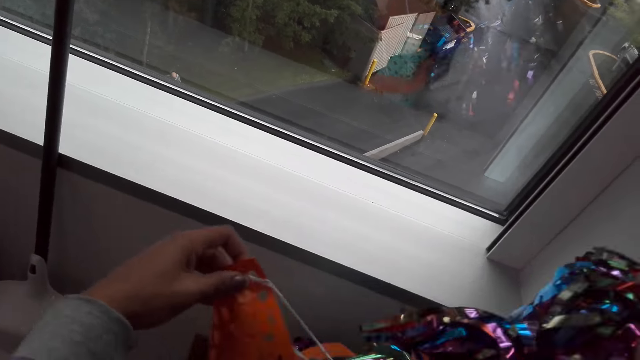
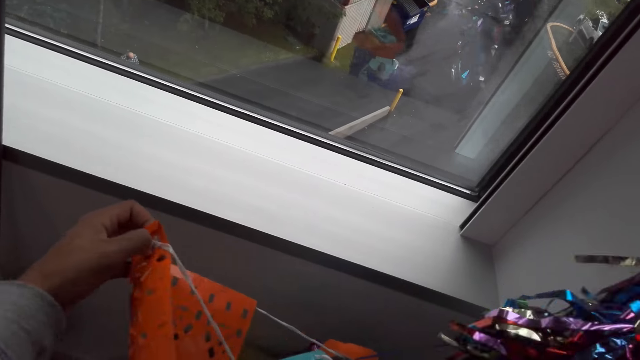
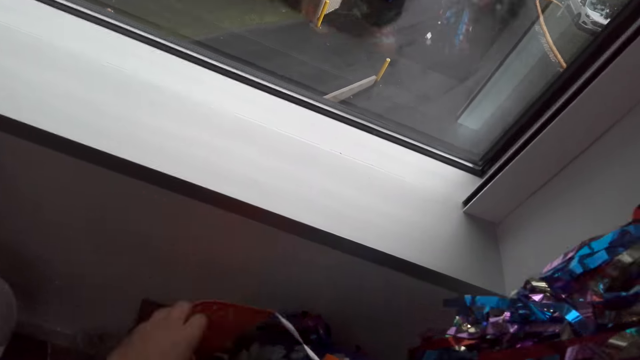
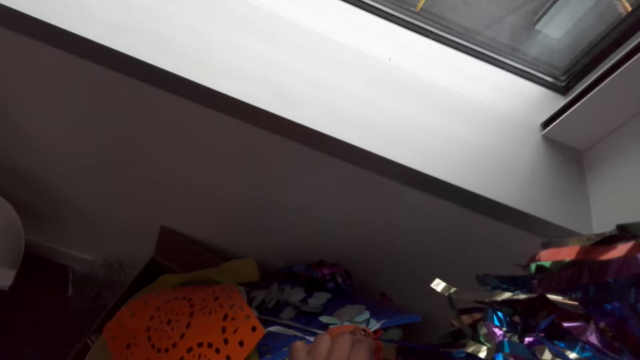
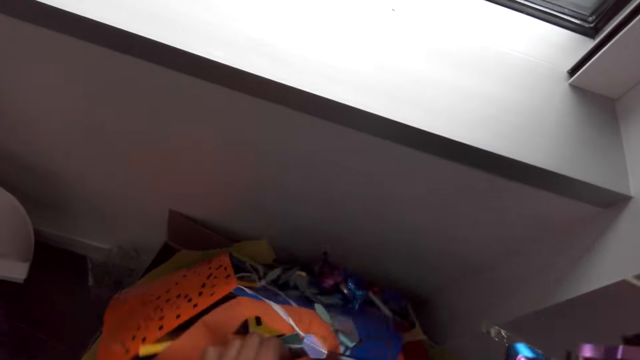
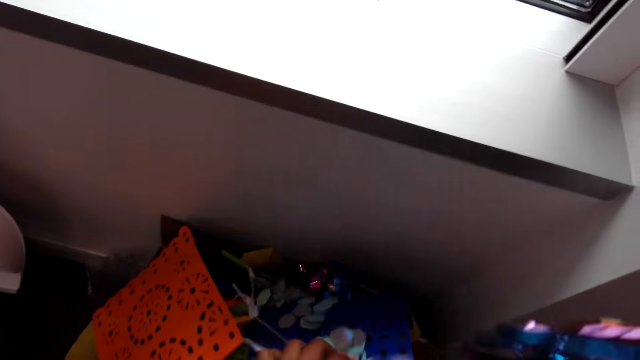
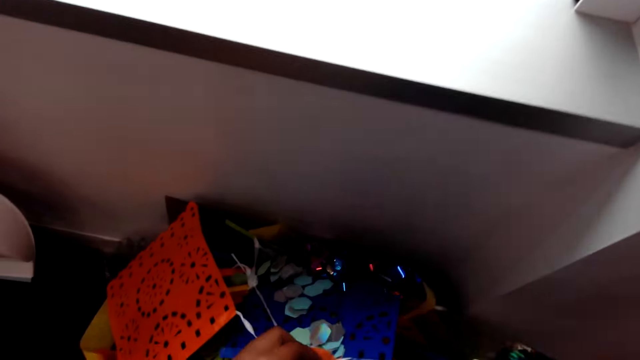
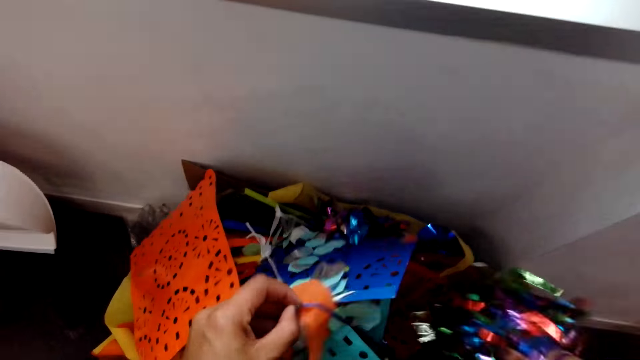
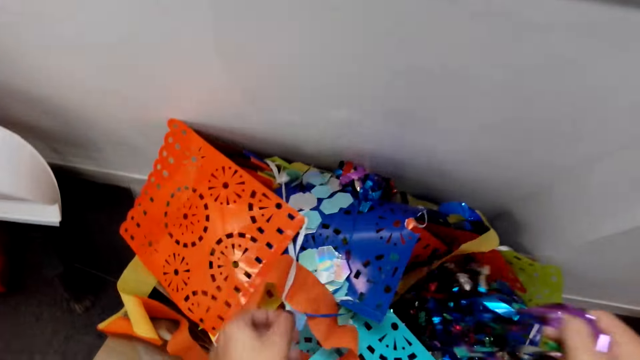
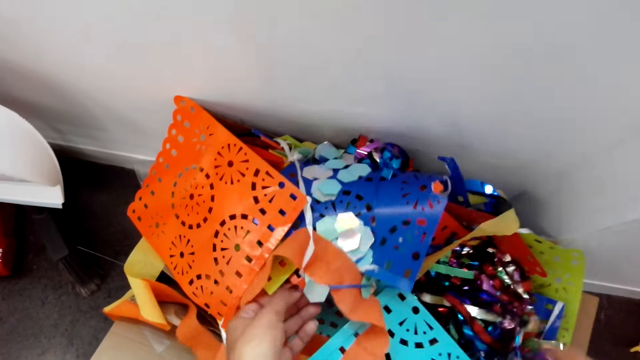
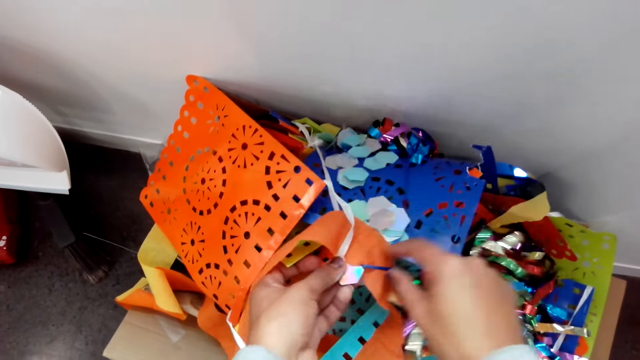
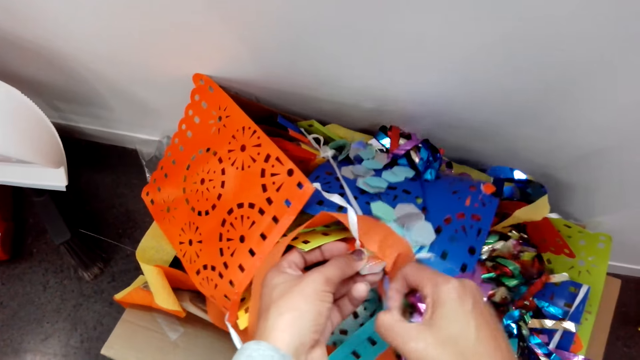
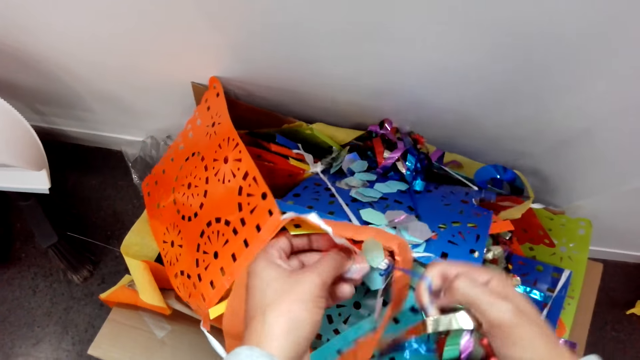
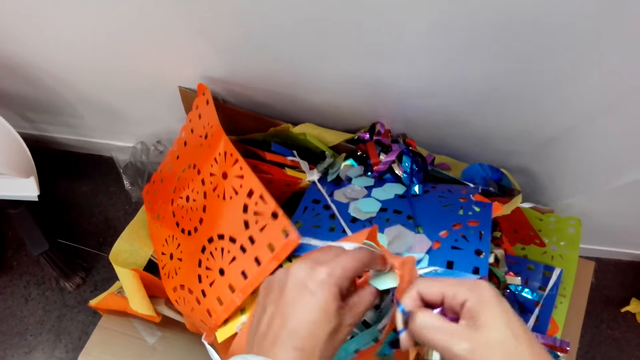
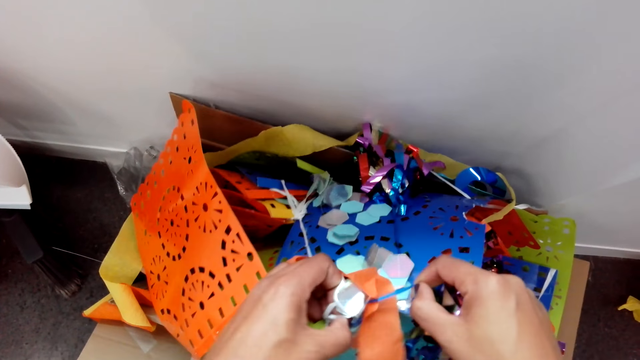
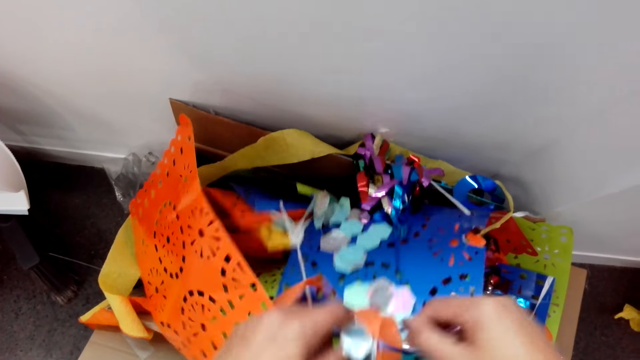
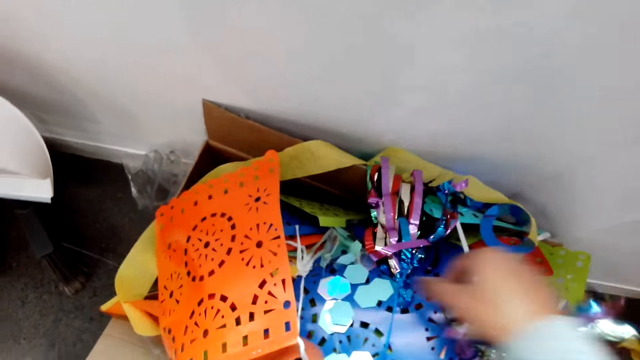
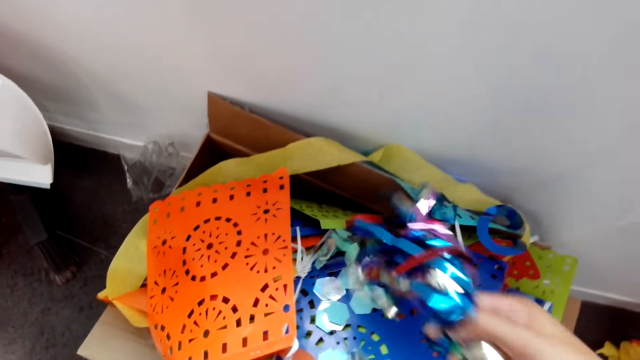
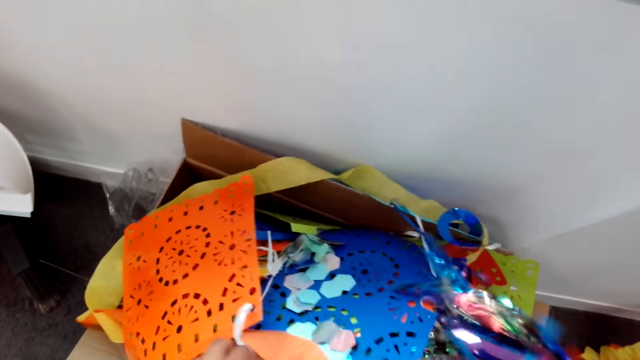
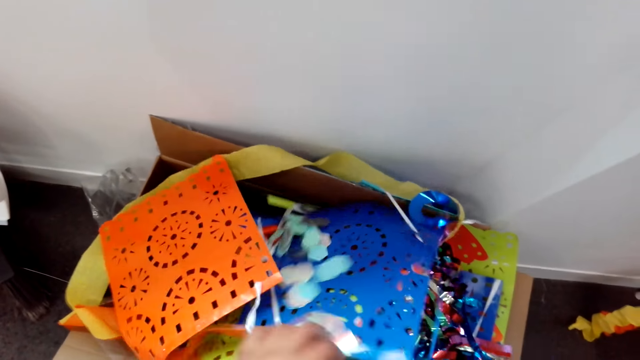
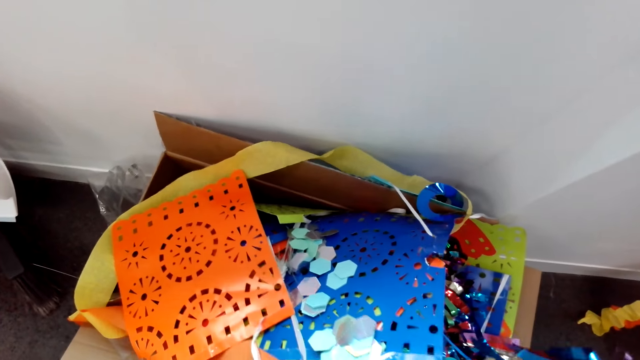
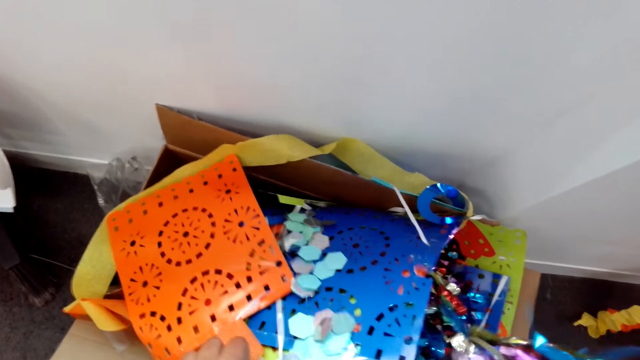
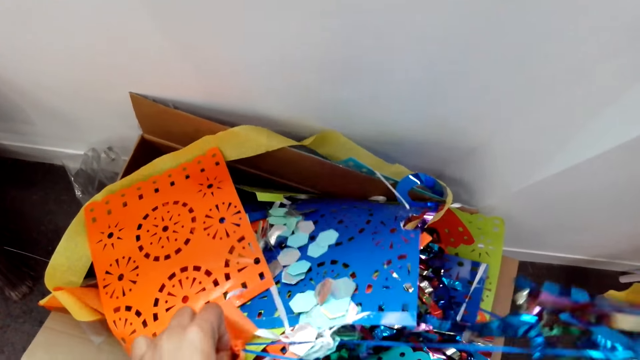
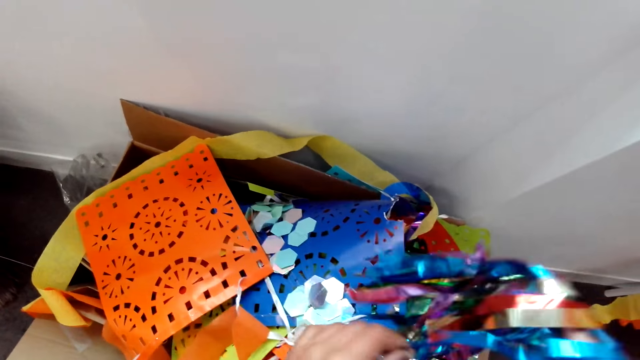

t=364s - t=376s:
The camera wearer separates decorative flags from streamers. They select flowers from the box. They pull the streamers.

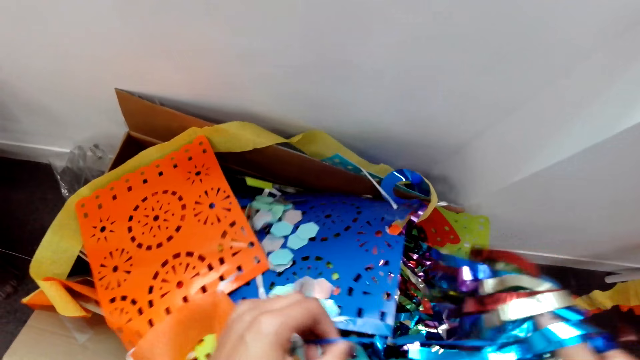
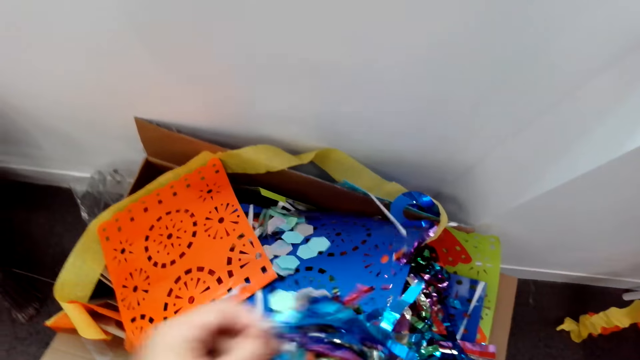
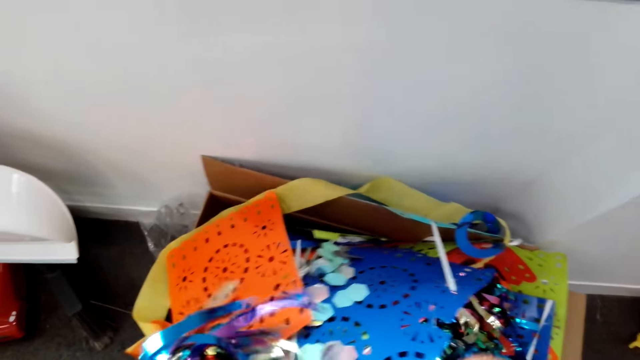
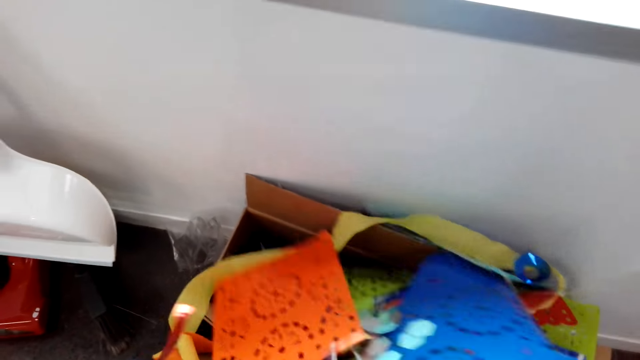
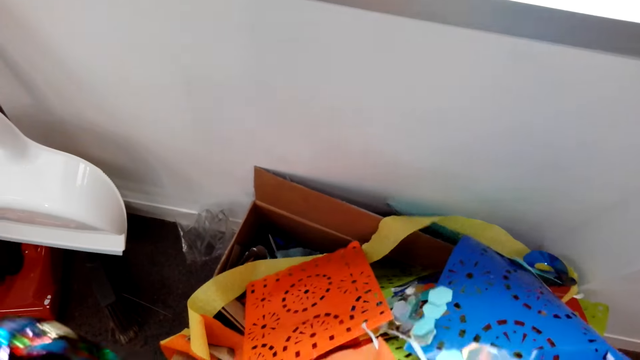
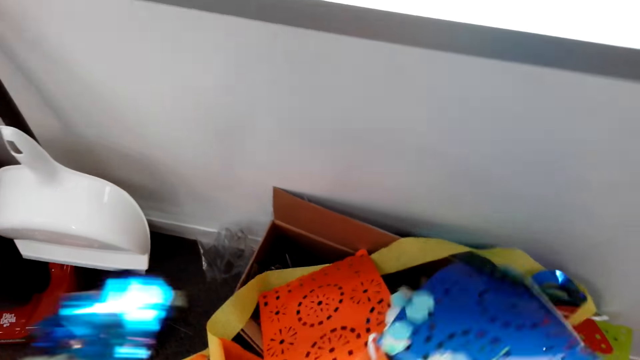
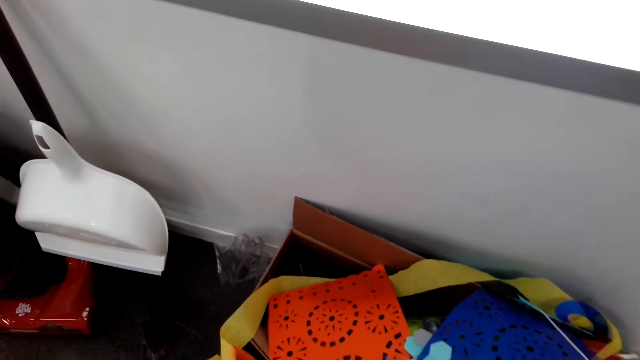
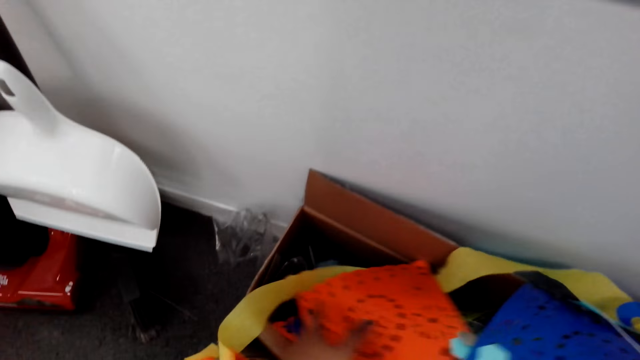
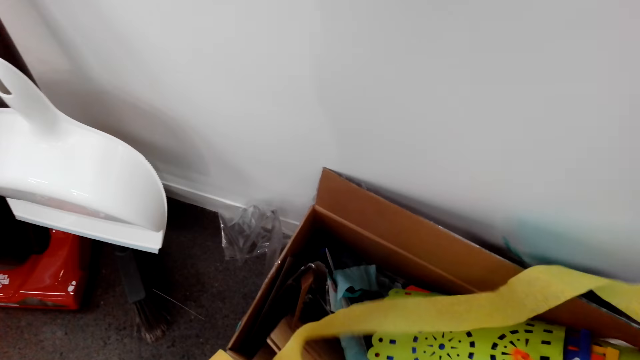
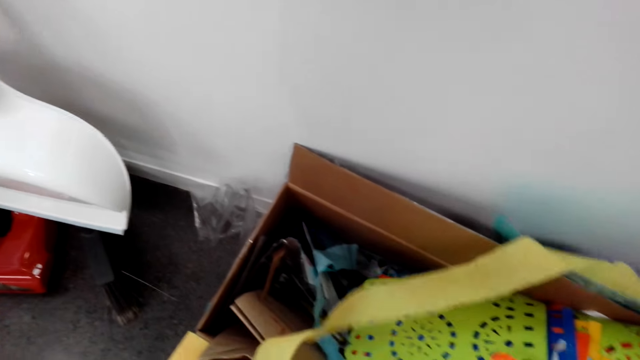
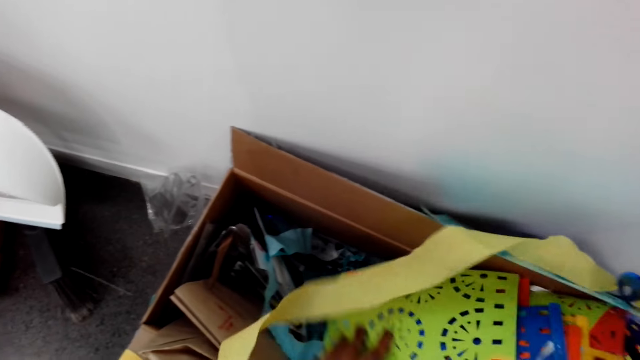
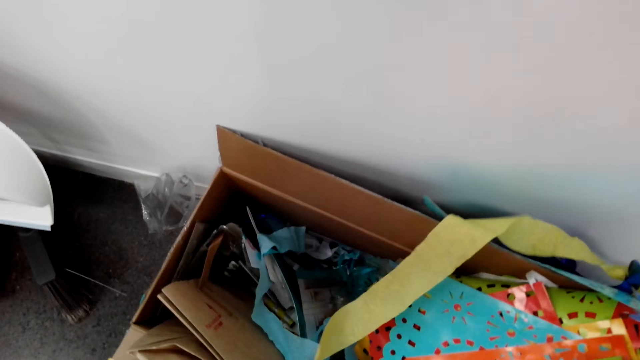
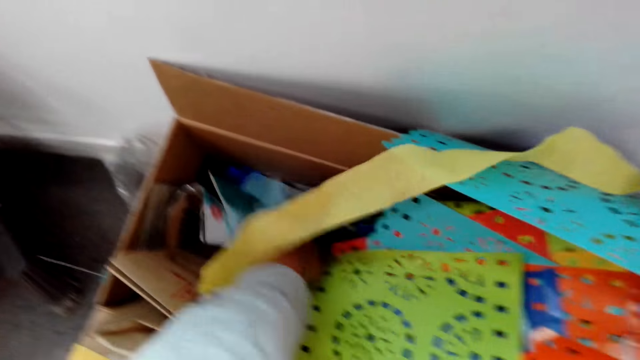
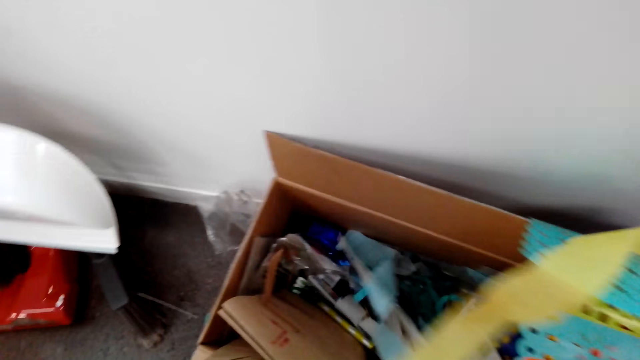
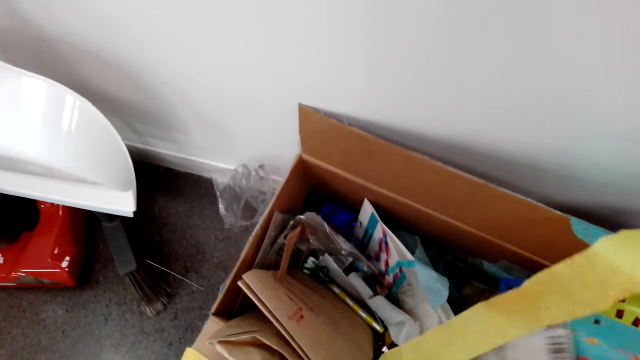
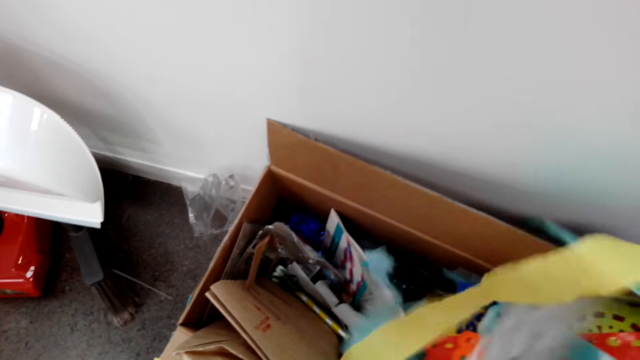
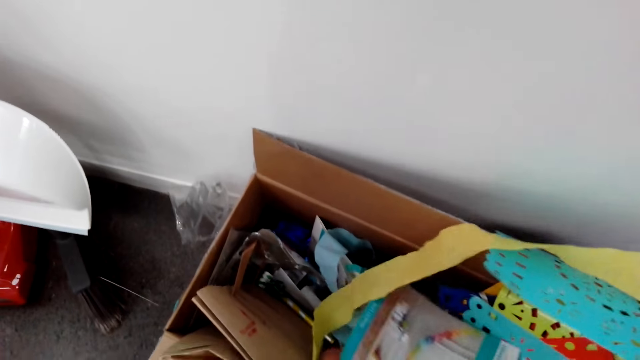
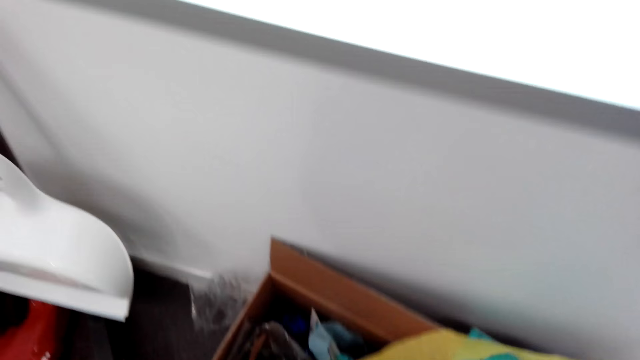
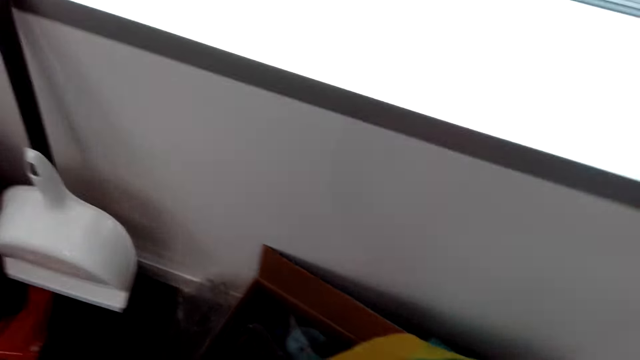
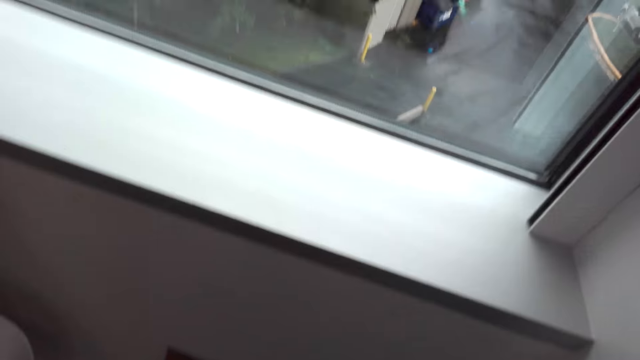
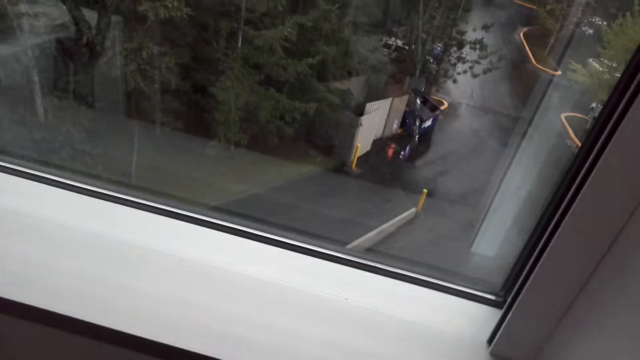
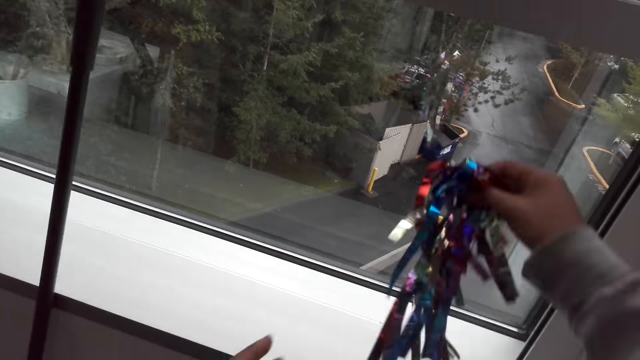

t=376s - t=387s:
The camera wearer searches through the decoration box. They pick a packet of decorations.
